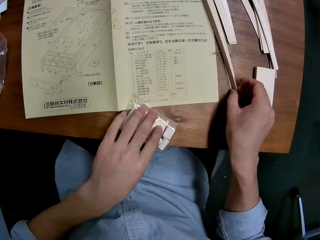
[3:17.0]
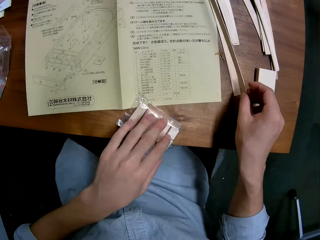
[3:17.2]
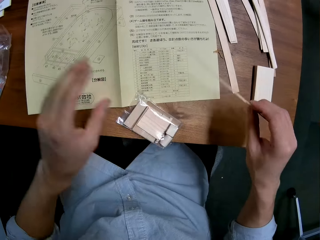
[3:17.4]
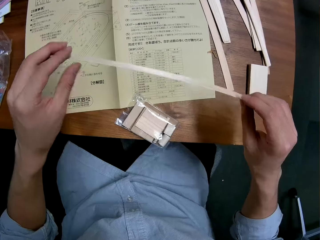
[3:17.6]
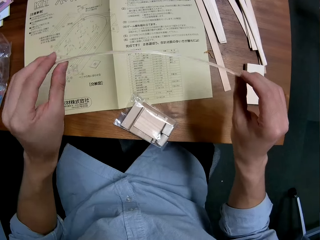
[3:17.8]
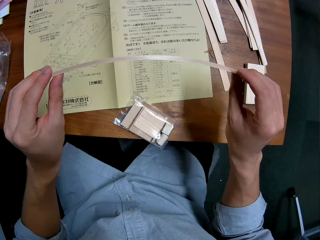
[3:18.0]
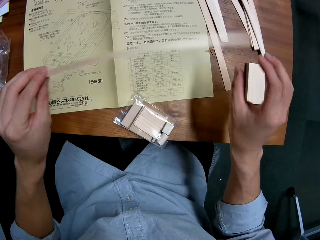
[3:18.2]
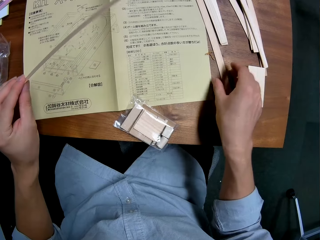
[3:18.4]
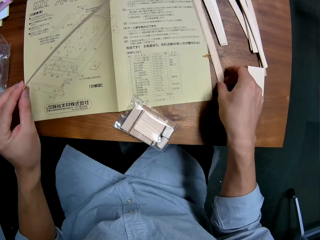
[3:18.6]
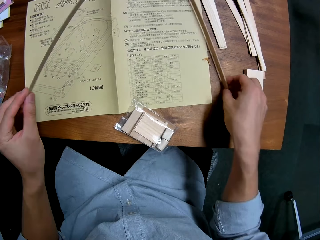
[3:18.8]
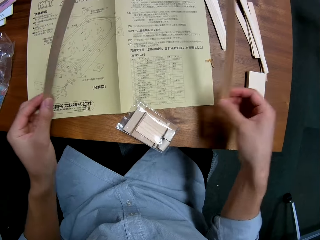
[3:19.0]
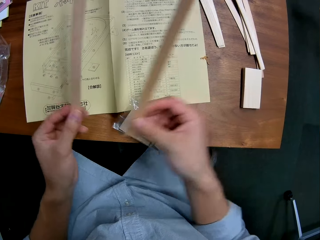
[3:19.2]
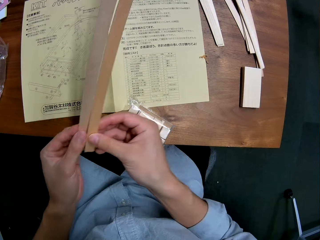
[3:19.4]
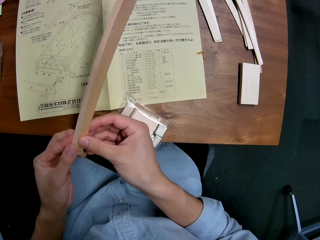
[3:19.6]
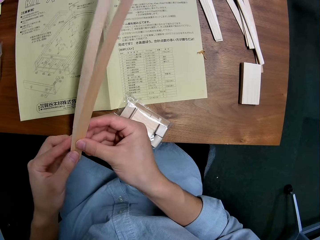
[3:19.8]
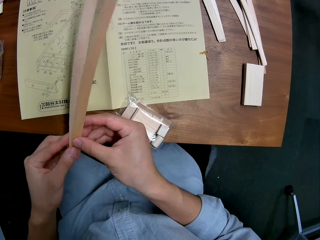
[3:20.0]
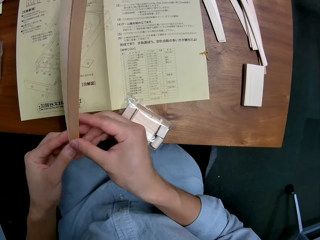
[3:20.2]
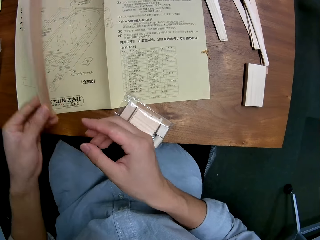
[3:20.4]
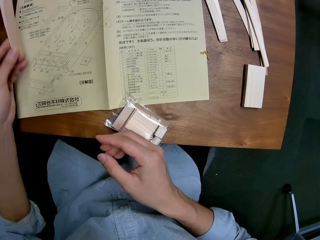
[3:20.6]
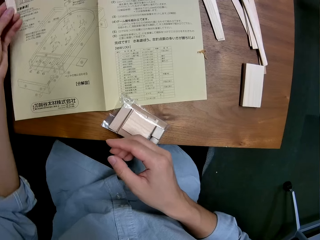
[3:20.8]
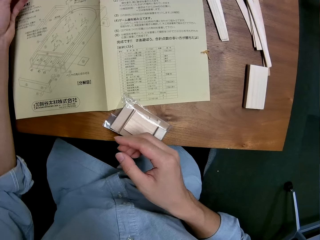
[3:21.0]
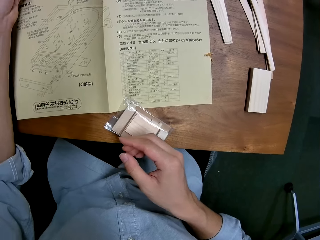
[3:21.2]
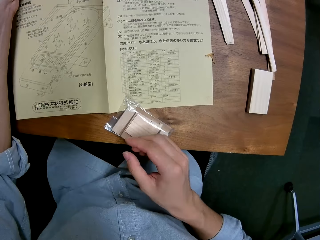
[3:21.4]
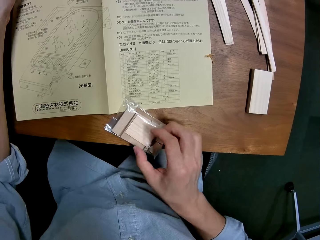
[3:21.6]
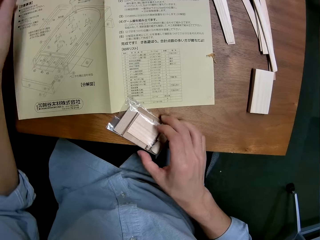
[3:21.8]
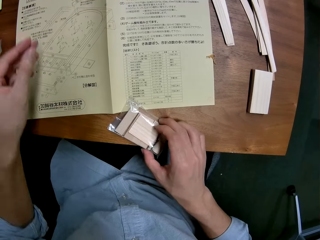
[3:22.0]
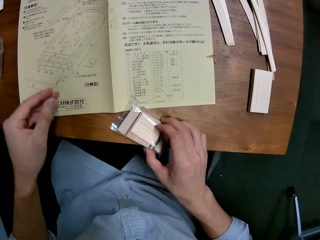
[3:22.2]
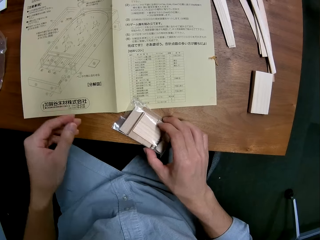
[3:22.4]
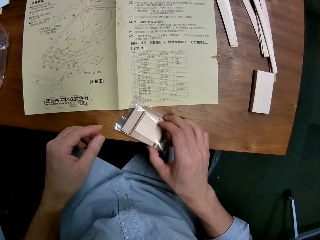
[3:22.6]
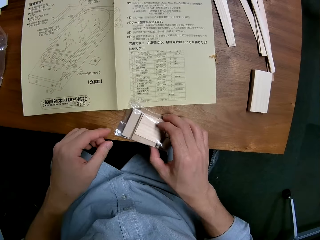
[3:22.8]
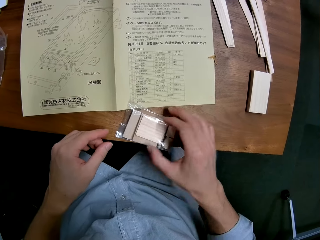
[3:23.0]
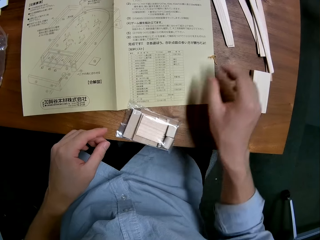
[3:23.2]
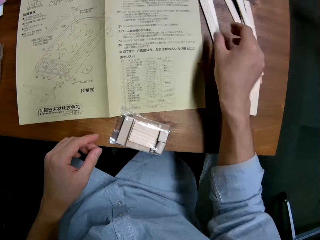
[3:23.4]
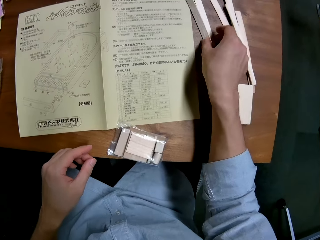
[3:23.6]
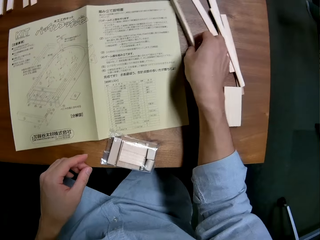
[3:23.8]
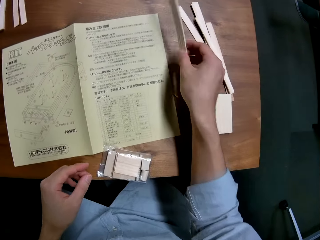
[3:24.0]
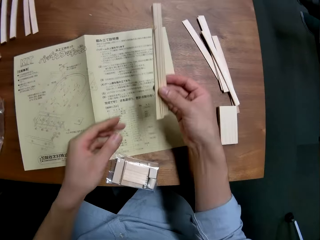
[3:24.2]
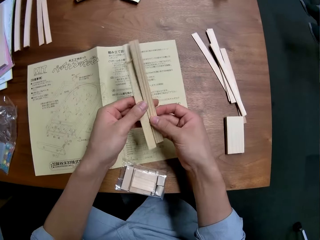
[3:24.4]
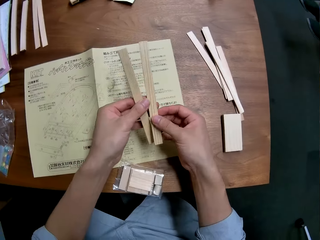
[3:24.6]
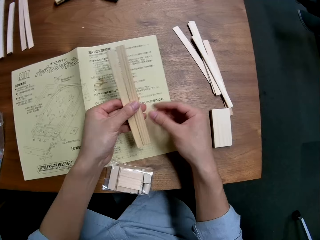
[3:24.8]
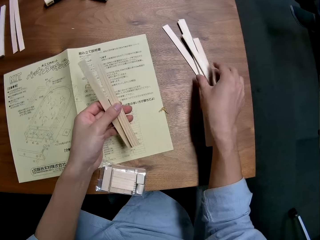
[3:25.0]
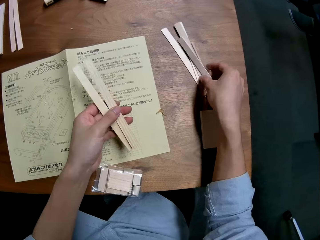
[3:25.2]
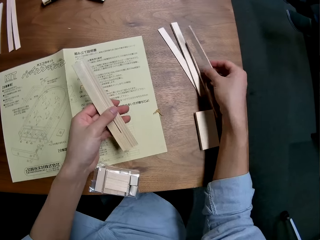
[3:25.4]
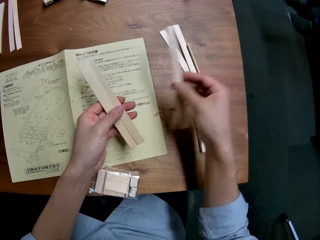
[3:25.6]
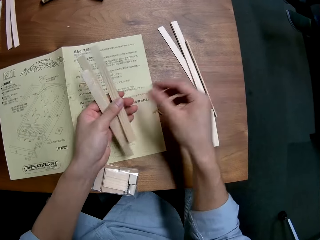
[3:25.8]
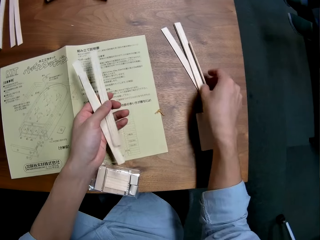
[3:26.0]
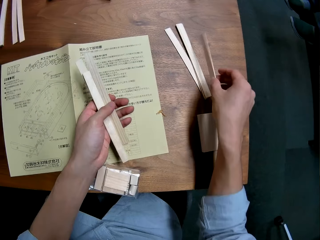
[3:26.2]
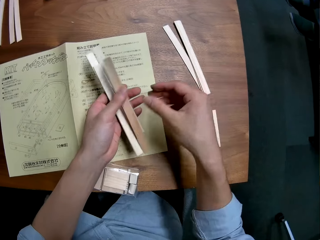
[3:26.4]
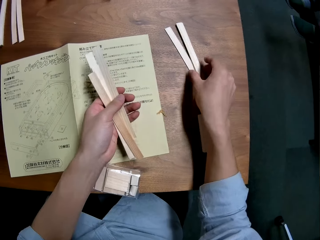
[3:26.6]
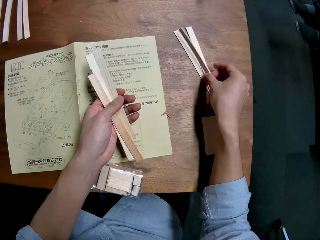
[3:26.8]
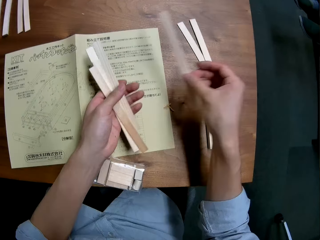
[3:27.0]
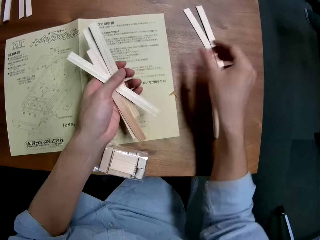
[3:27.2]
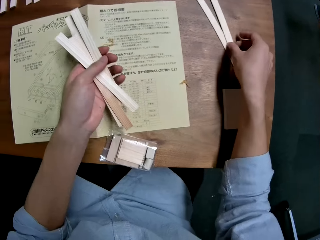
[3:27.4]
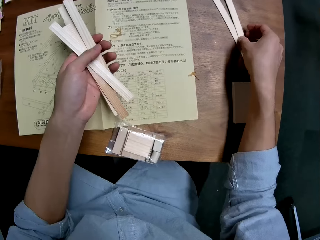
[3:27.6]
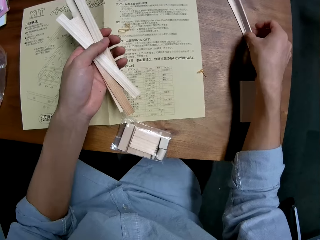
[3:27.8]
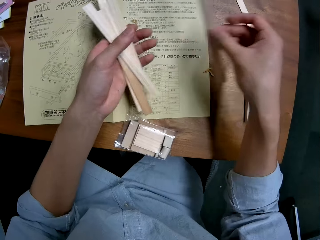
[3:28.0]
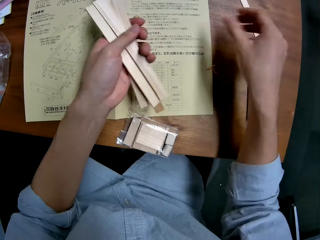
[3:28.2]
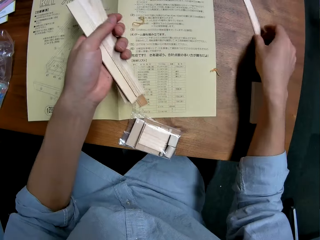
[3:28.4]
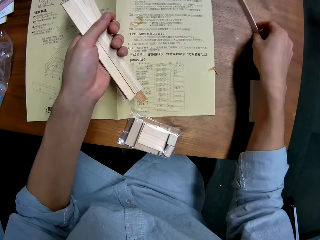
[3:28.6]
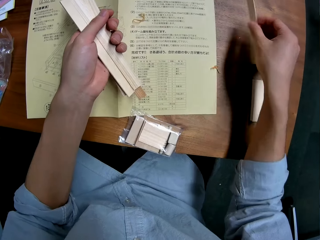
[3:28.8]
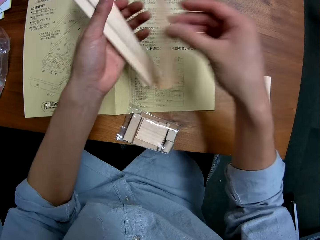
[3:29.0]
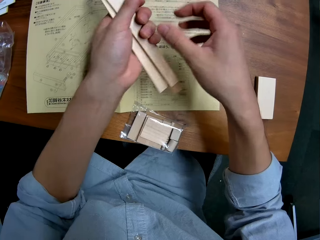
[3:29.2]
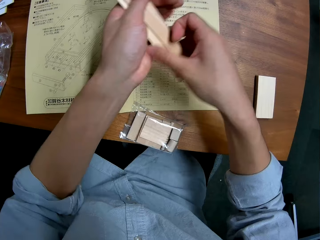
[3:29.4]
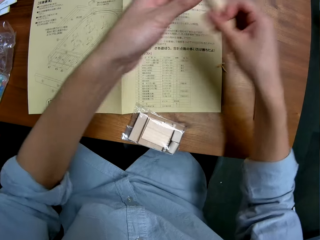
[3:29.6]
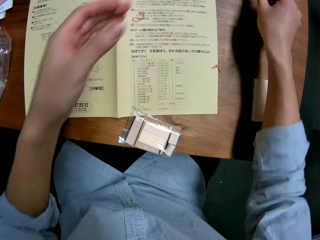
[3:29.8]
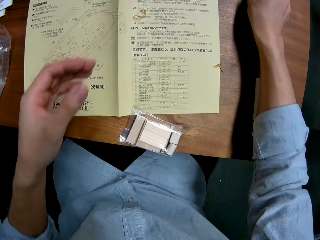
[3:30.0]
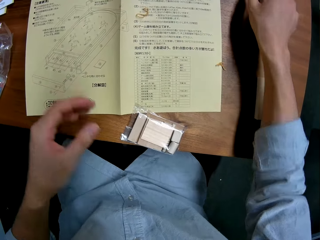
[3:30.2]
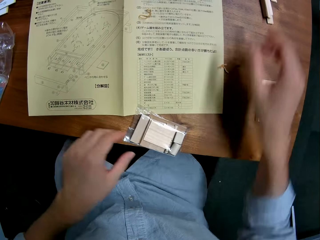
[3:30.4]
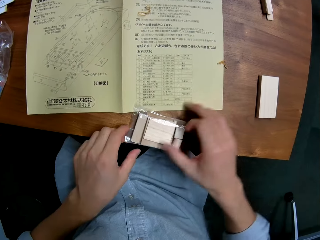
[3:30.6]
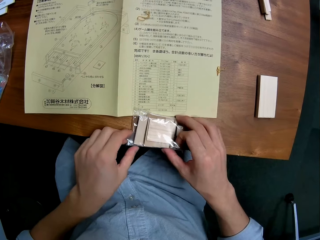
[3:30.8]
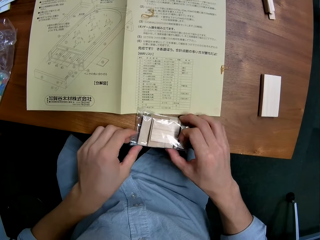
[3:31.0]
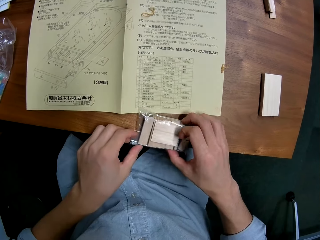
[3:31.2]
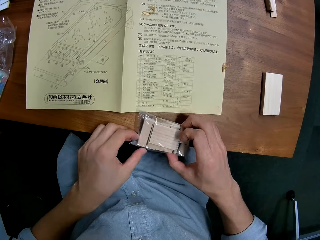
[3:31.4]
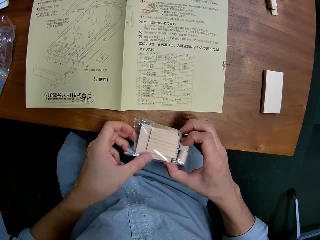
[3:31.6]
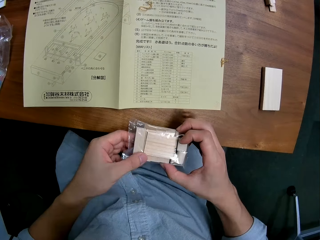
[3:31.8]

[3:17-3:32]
The camera wearer drops the pieces of wood on the table. They pick up a piece of wood. They take another piece of wood from the nylon. They put the pieces of wood on the table. They adjust the nylon on the table. They take some pieces of wood from the nylon. They pick up a piece of wood repeatedly. They put the pieces of wood on the table. They carry the nylon from the table.

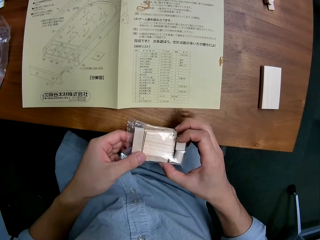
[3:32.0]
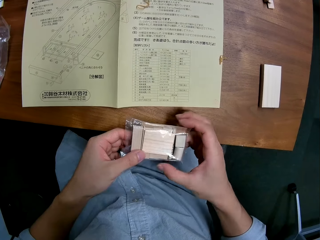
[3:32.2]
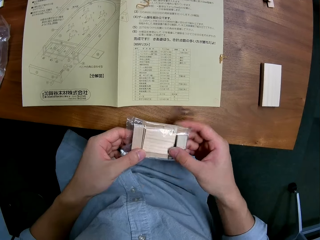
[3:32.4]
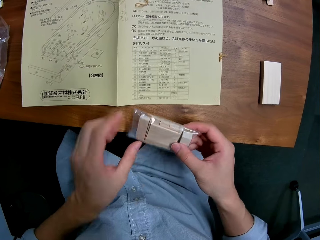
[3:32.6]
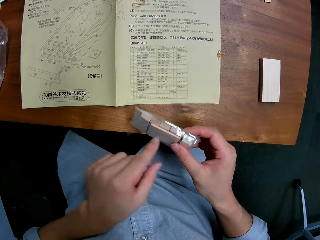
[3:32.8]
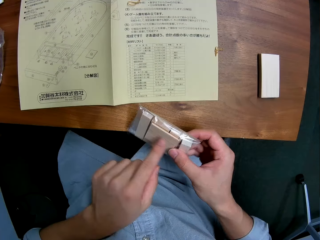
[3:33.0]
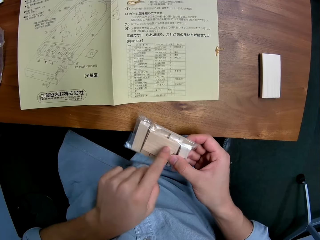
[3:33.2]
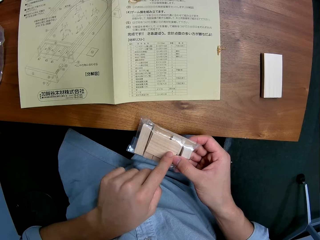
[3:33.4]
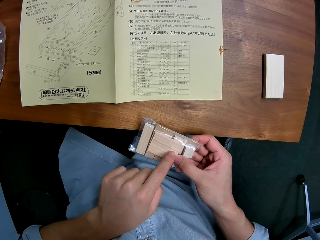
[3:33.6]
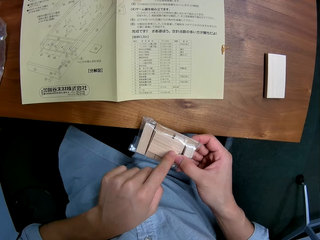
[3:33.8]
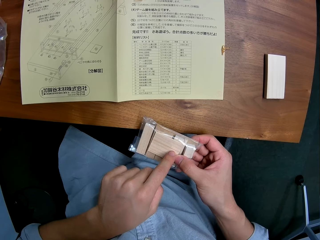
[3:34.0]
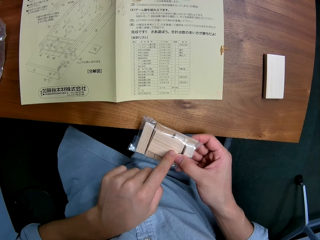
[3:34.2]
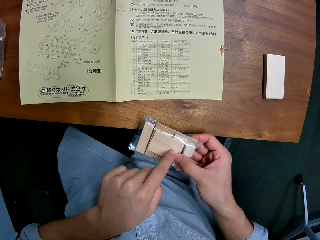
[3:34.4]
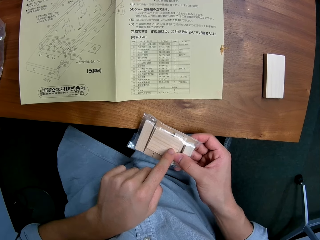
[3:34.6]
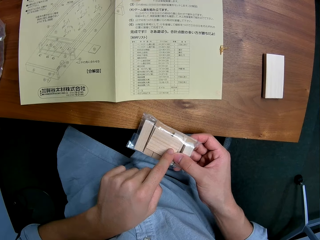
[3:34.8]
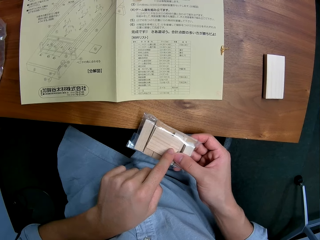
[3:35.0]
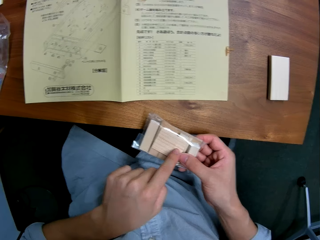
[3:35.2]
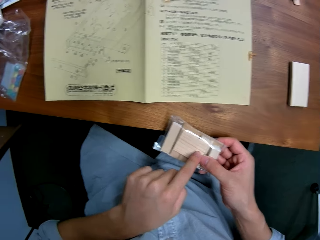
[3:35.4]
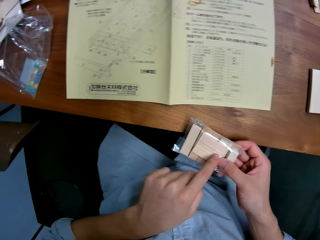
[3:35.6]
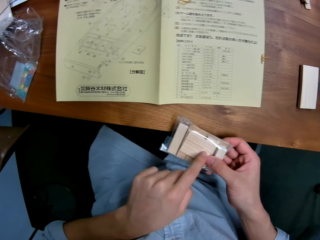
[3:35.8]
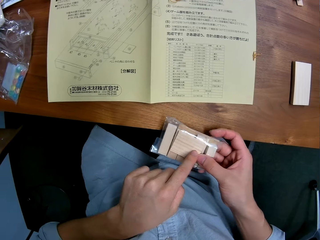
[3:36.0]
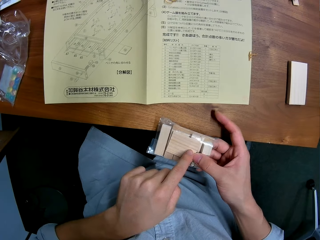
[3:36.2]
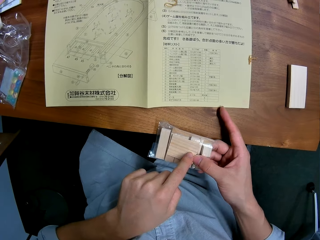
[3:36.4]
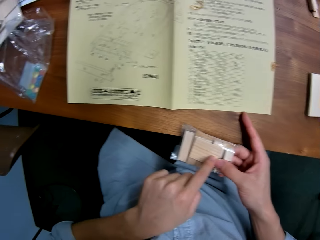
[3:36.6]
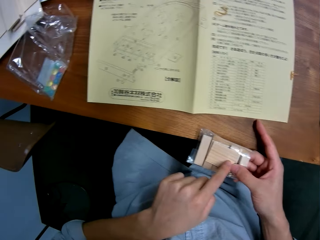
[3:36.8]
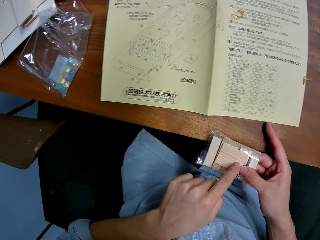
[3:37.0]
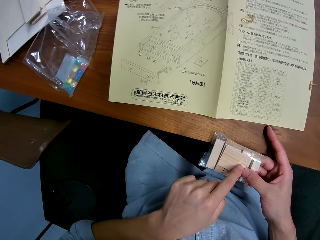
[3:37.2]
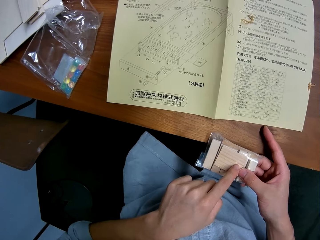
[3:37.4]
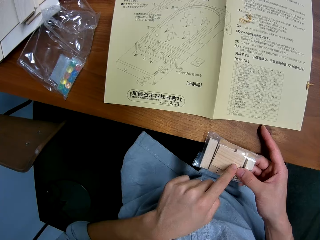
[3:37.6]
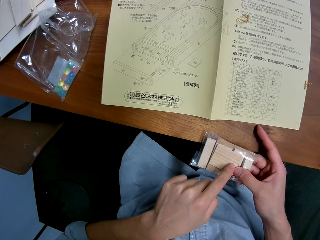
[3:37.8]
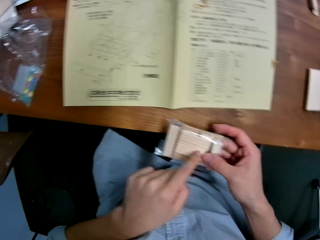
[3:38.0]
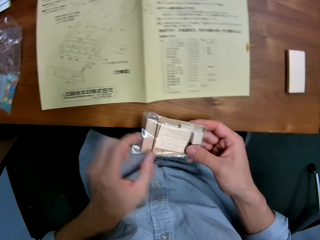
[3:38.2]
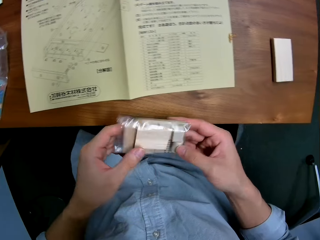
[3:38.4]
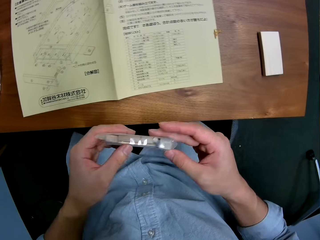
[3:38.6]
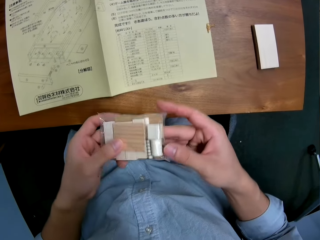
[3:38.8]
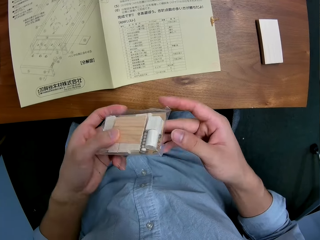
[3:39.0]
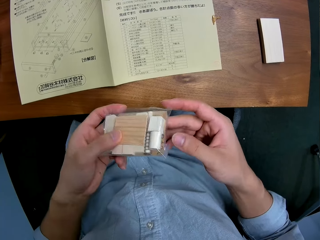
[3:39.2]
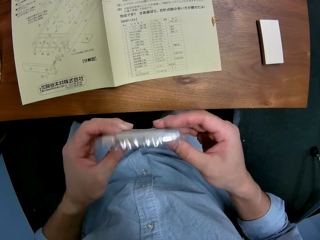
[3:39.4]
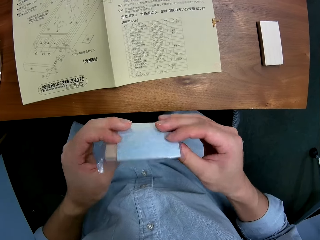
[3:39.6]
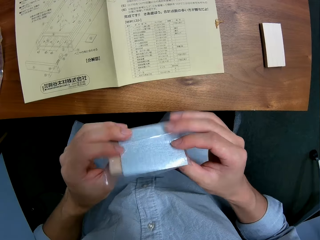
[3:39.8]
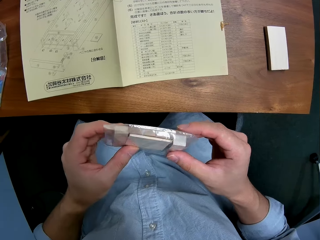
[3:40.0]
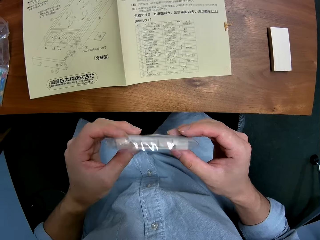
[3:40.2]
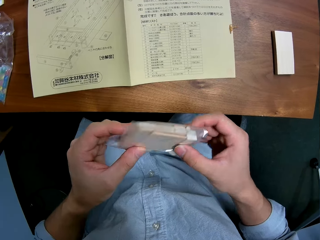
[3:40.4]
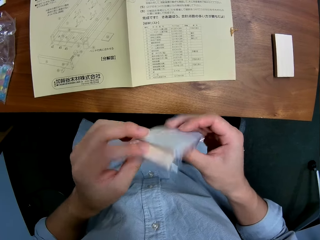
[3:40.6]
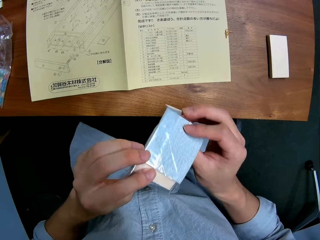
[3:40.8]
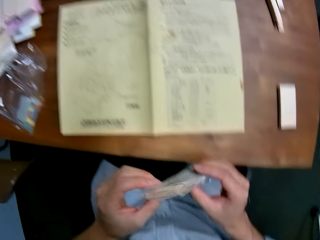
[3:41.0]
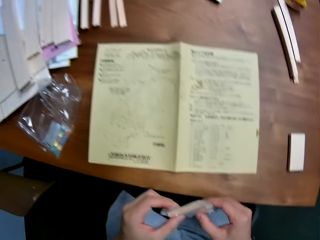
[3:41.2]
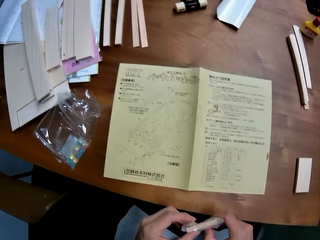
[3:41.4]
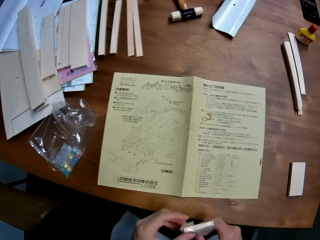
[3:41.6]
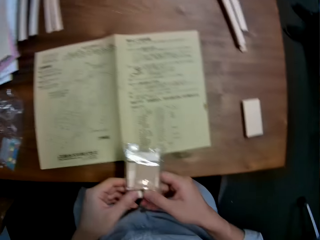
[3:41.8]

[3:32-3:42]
The camera wearer picks up pieces of wood on the table. He touches the wood in the nylon with his finger. He flips the pieces of wood.
